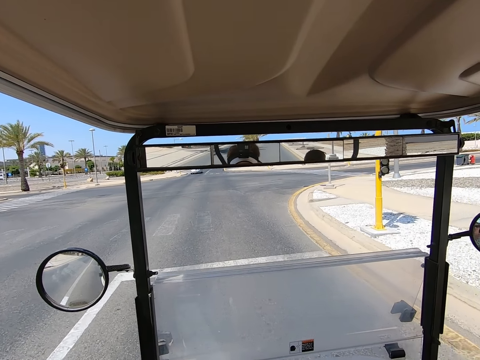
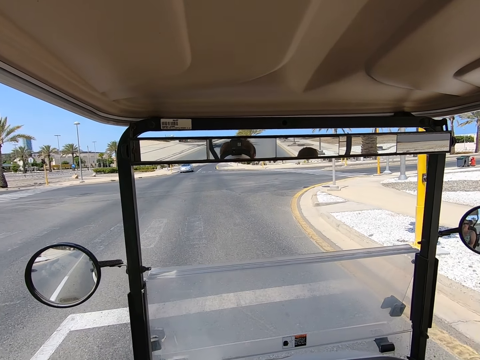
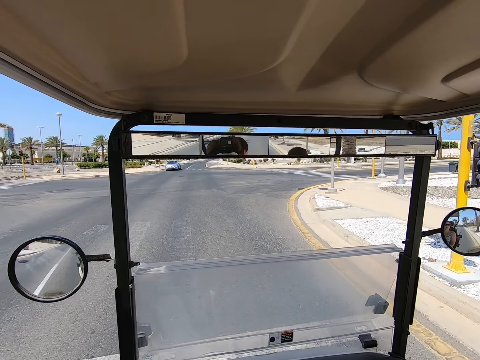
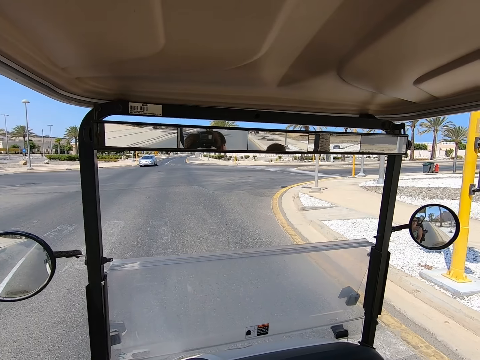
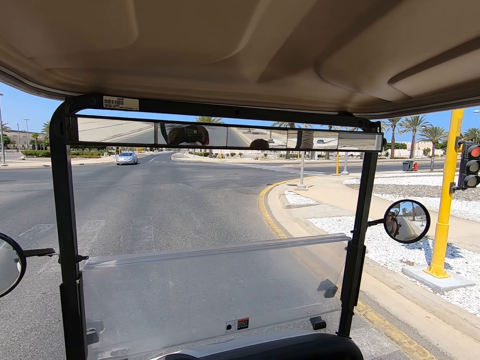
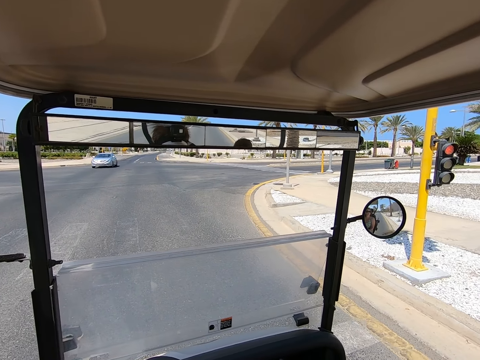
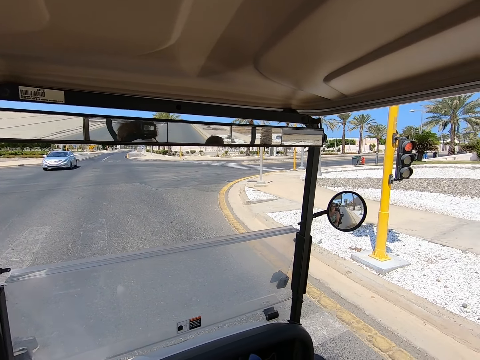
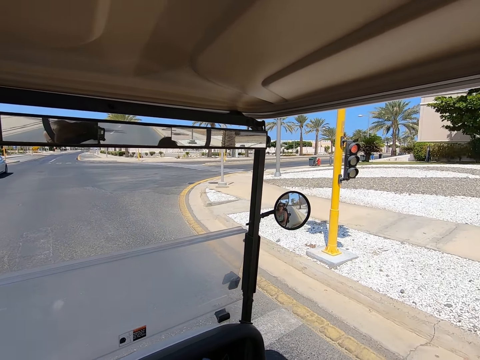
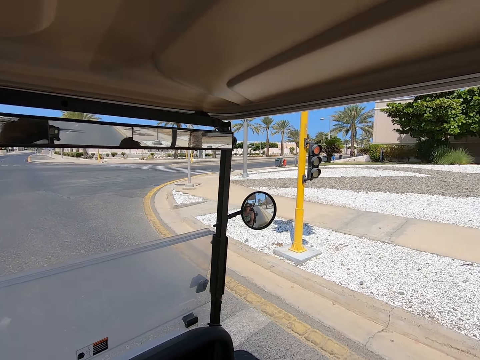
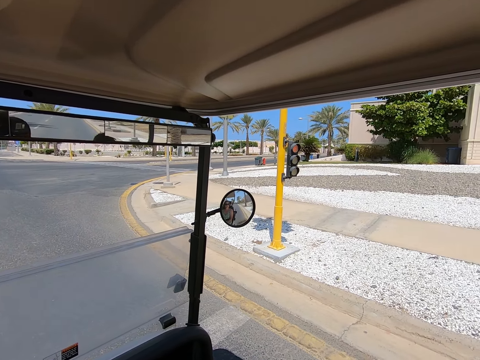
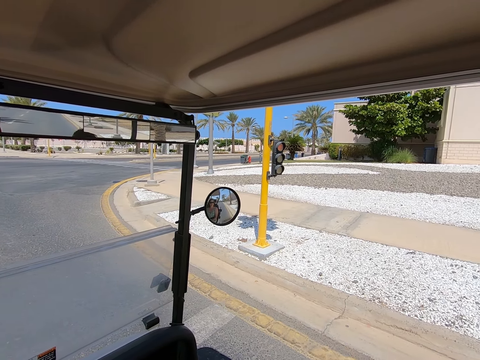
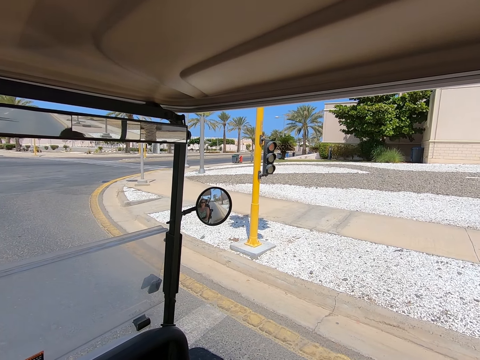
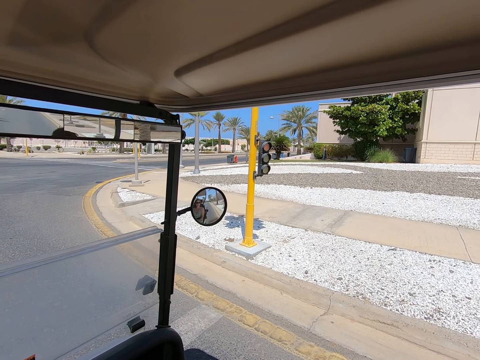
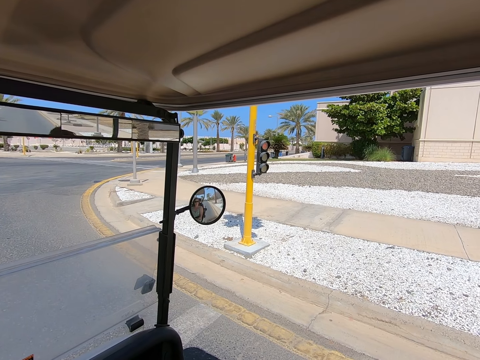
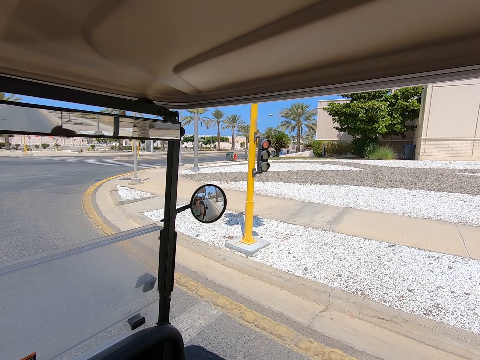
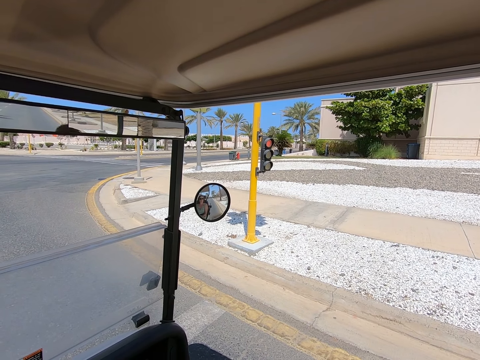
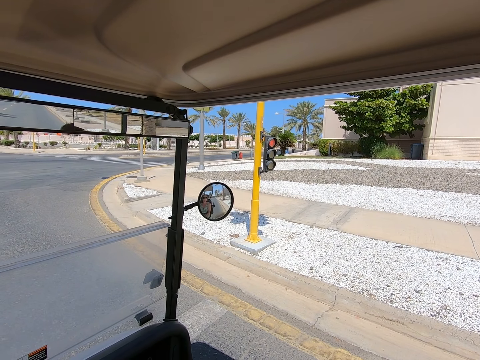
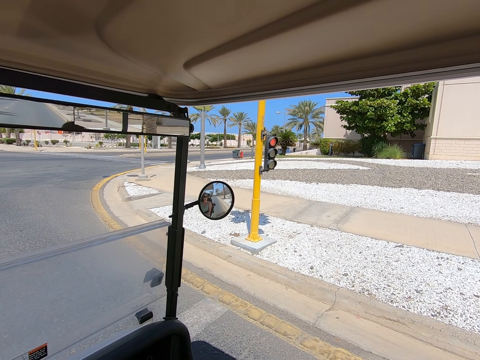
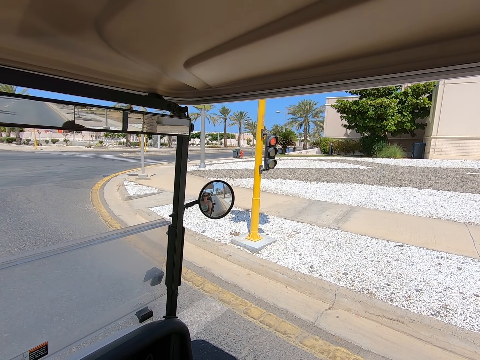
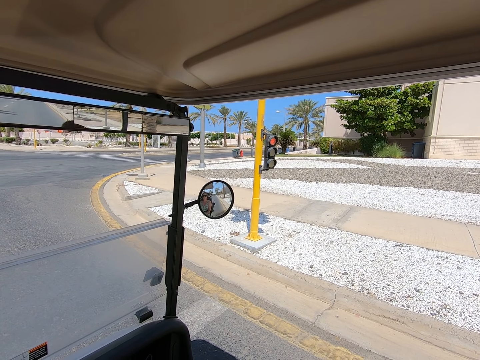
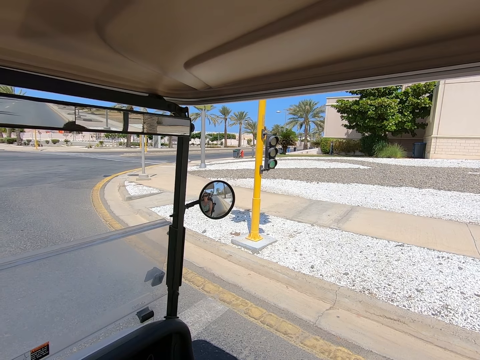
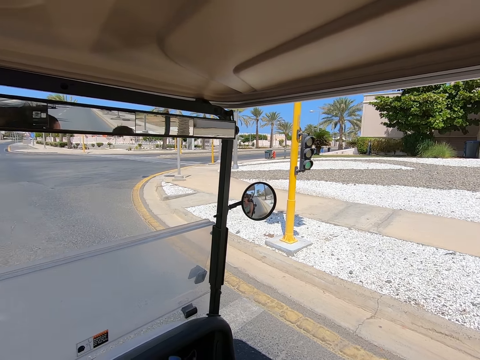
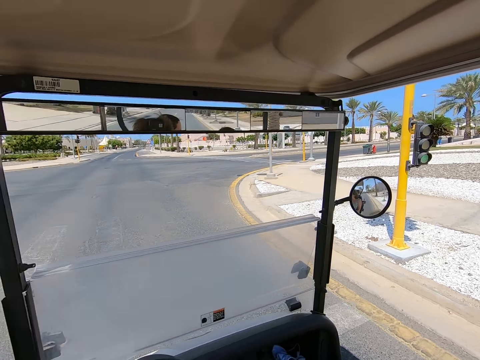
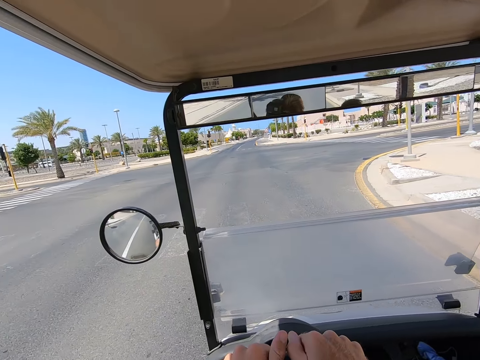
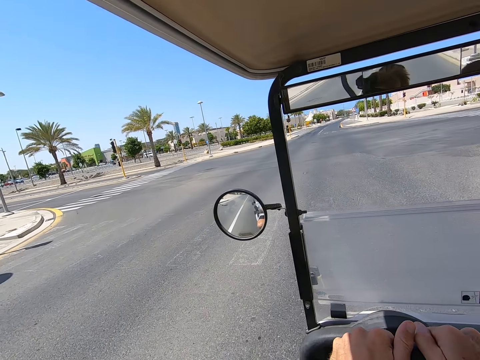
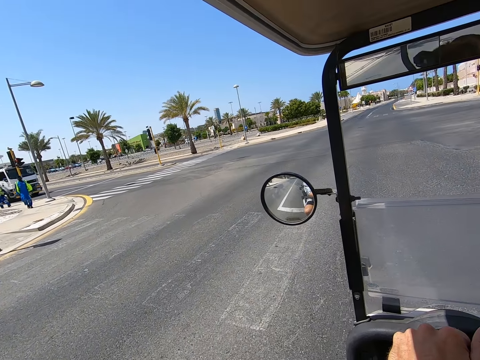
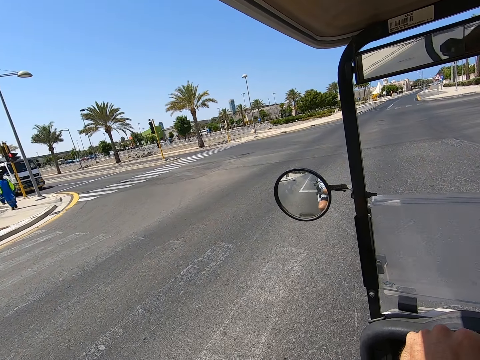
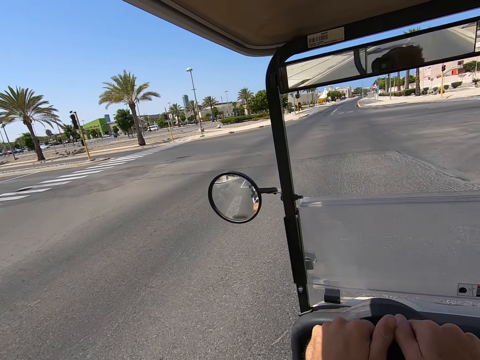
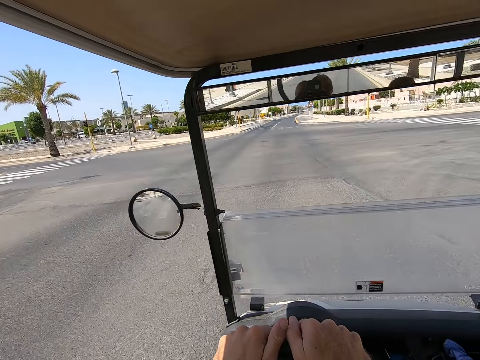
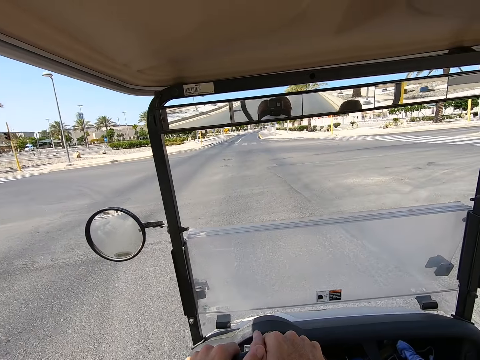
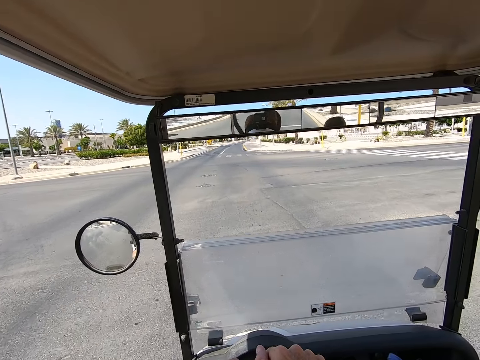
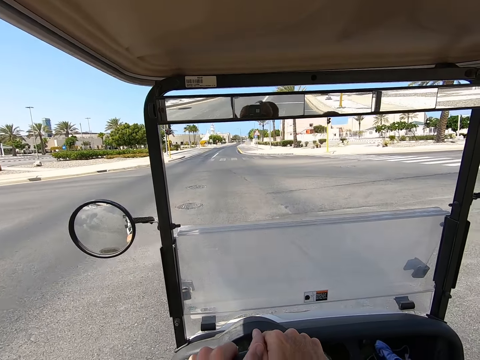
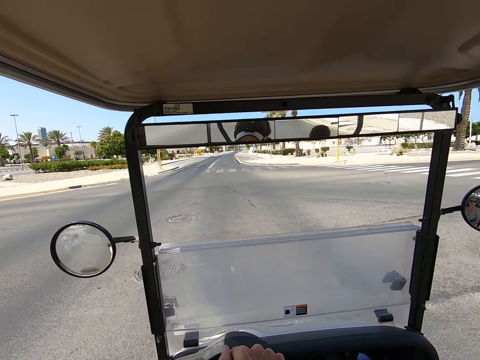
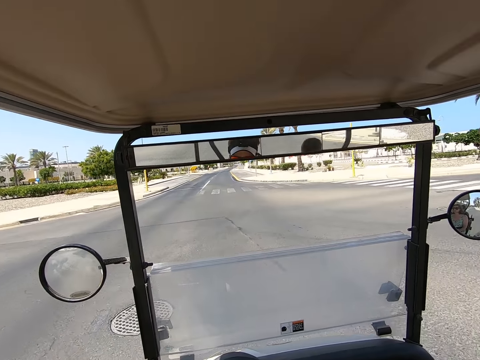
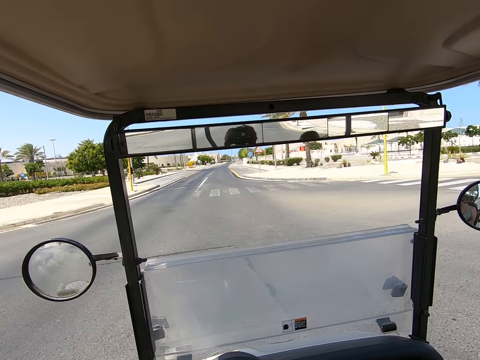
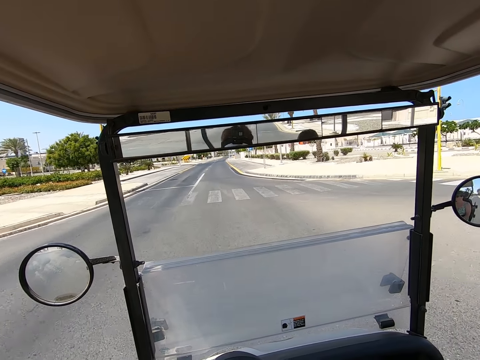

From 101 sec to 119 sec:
The camera wearer stops the golf cart at a stop sign. They drive the golf cart forward on the highway.

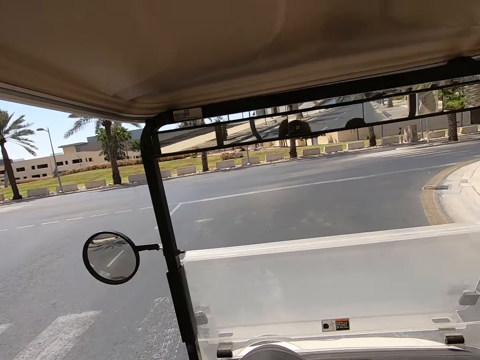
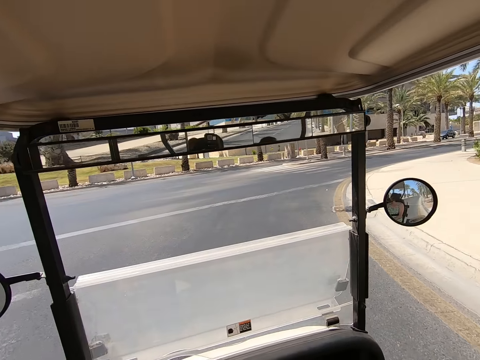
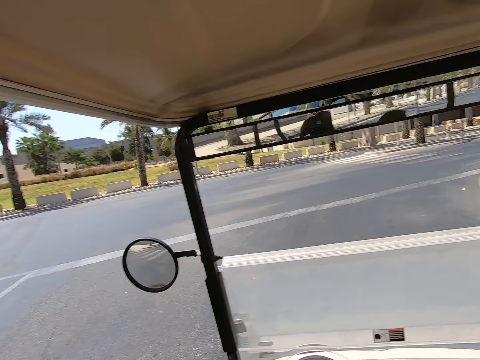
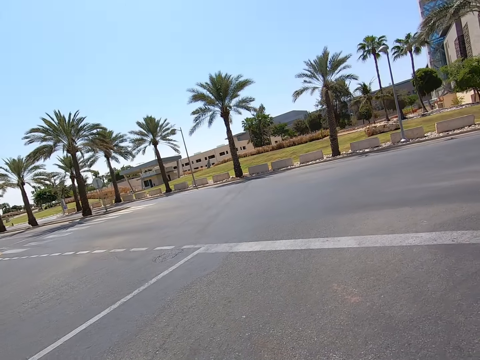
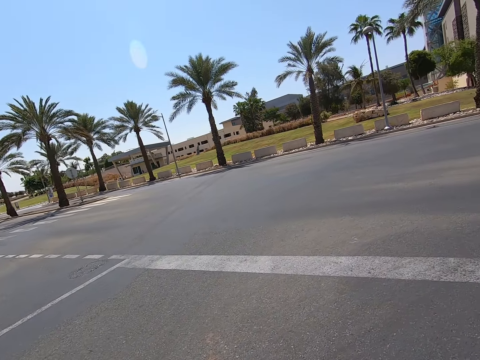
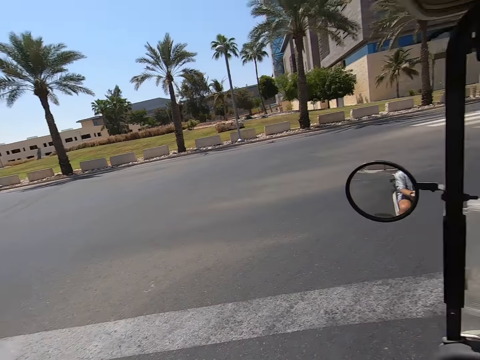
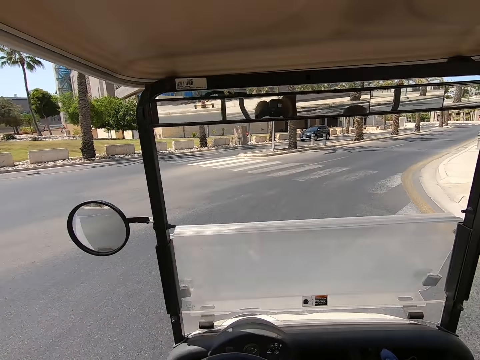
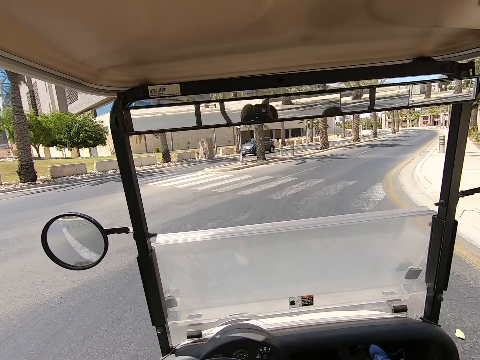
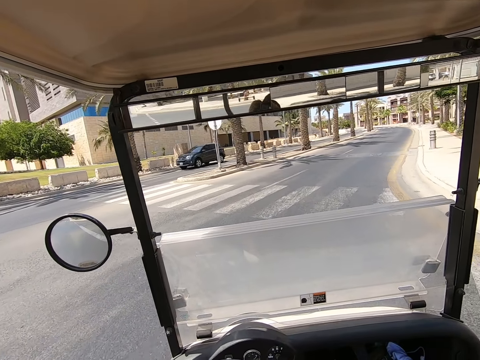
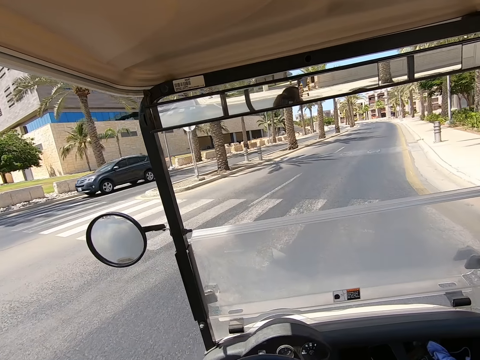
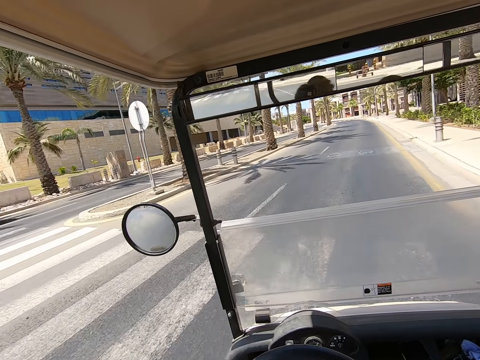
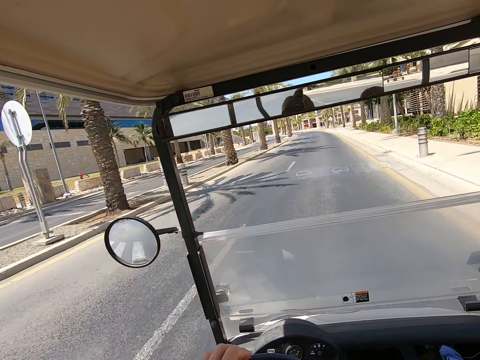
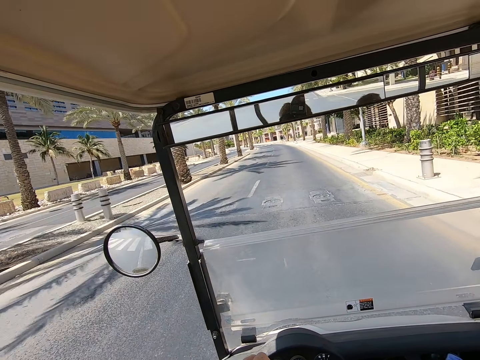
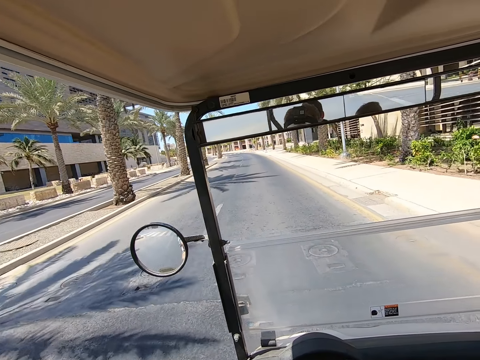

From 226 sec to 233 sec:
The camera wearer looks around.
